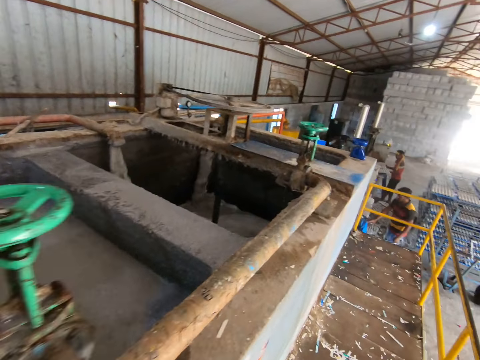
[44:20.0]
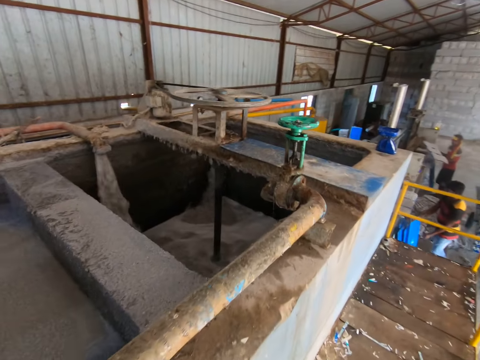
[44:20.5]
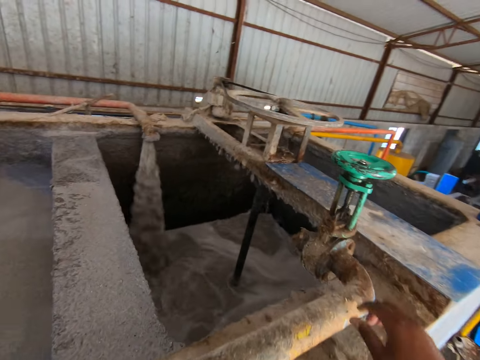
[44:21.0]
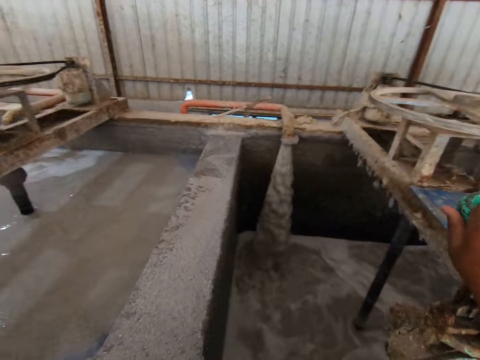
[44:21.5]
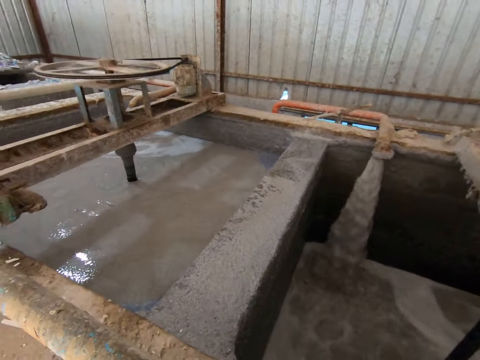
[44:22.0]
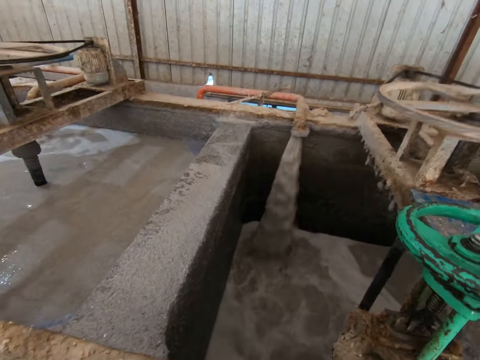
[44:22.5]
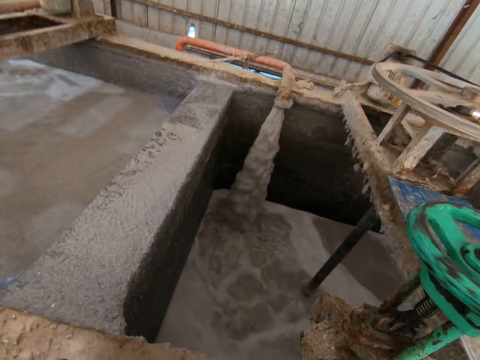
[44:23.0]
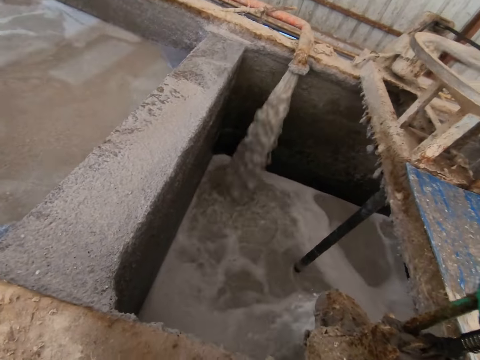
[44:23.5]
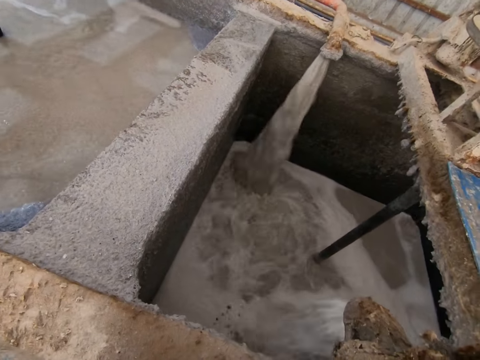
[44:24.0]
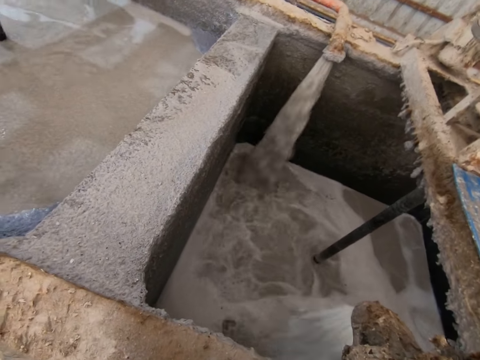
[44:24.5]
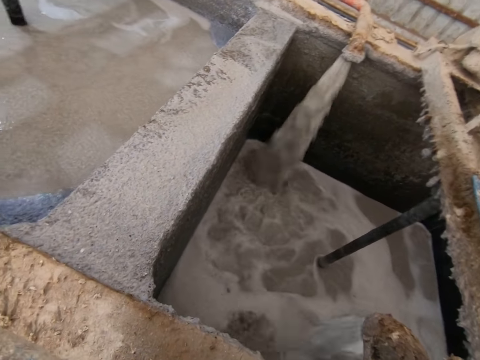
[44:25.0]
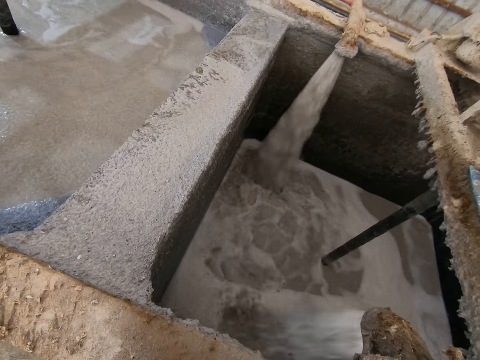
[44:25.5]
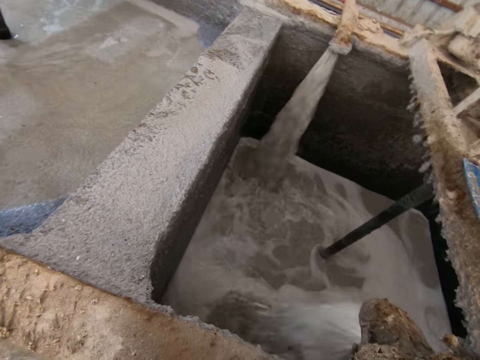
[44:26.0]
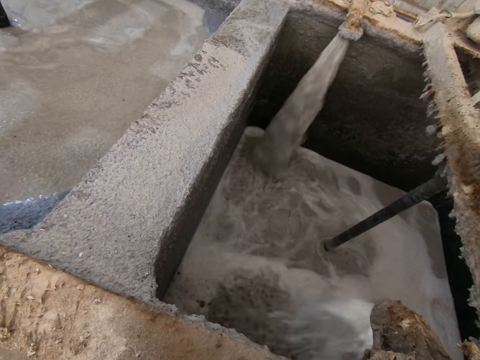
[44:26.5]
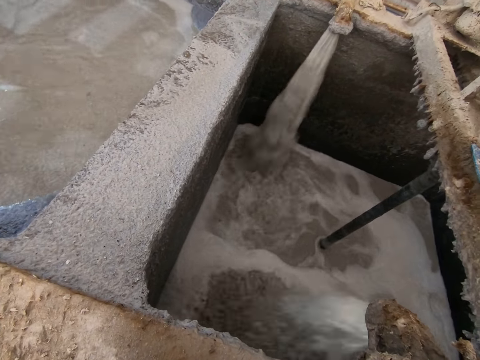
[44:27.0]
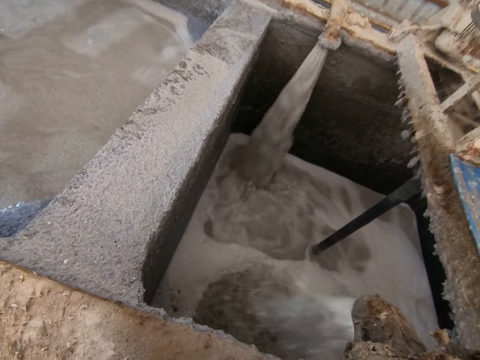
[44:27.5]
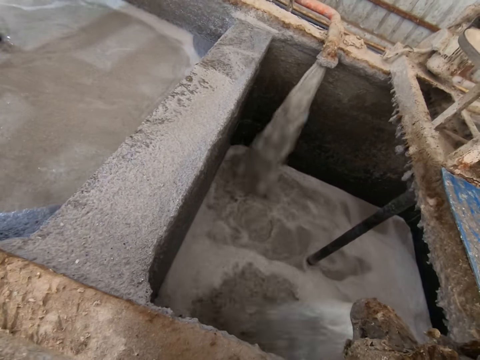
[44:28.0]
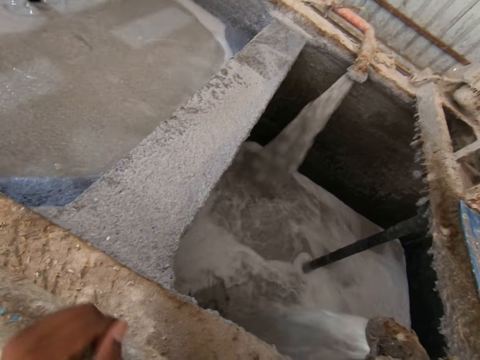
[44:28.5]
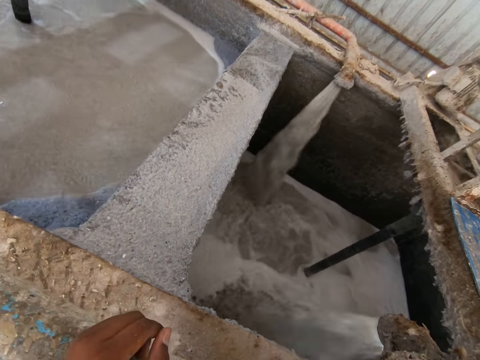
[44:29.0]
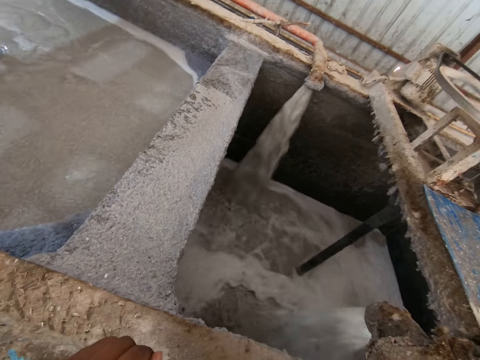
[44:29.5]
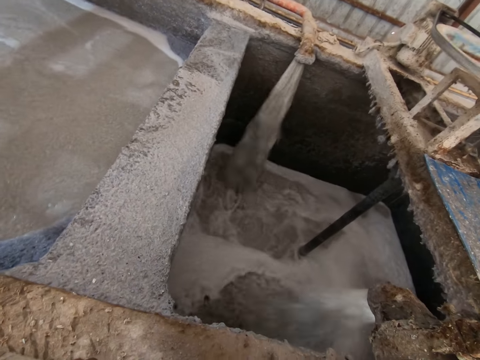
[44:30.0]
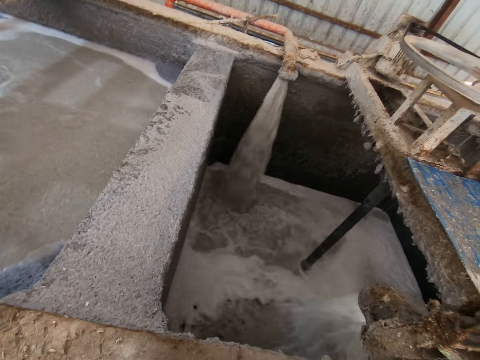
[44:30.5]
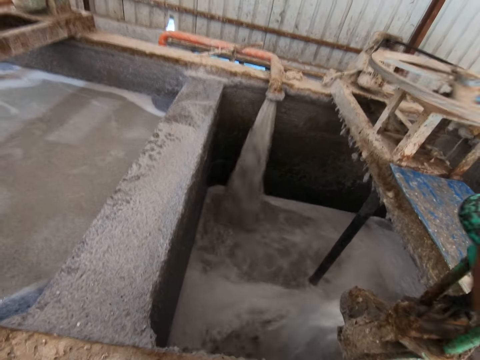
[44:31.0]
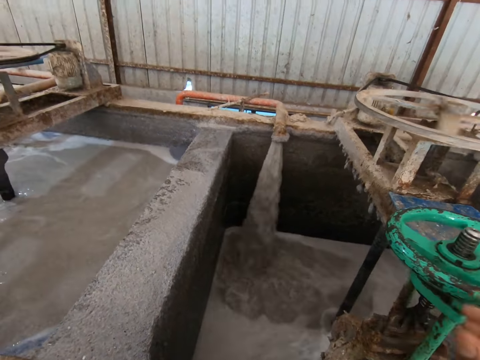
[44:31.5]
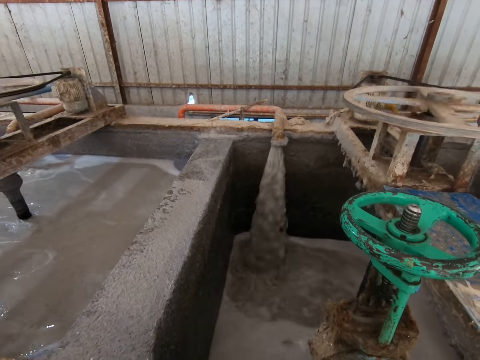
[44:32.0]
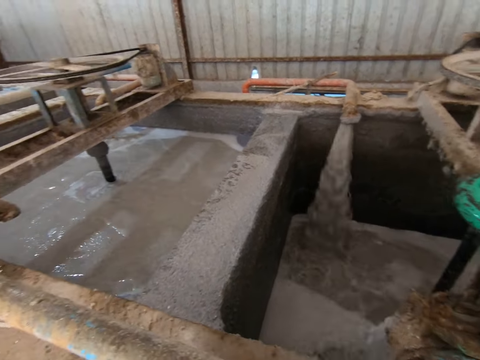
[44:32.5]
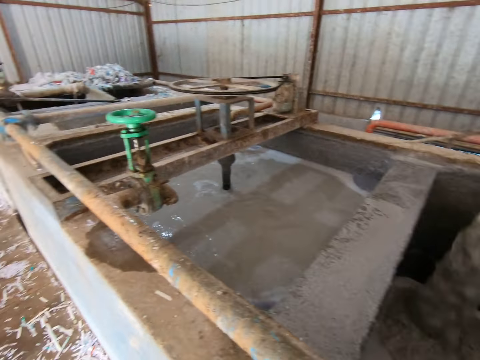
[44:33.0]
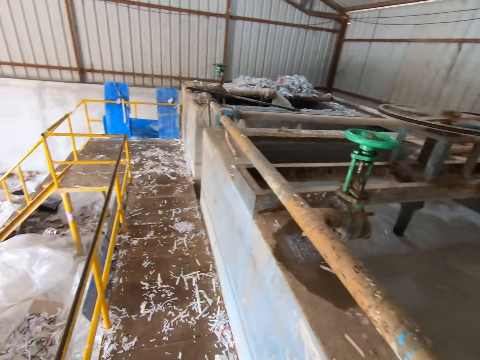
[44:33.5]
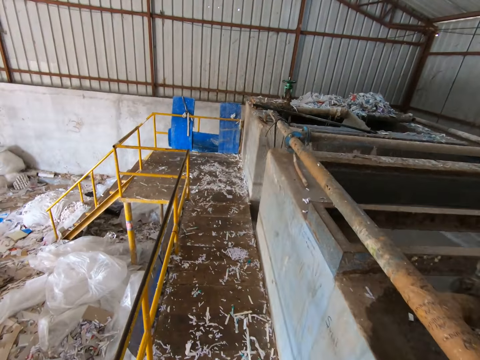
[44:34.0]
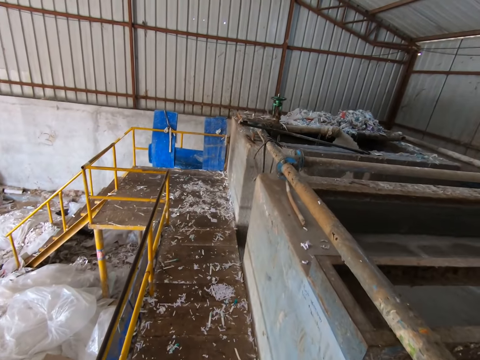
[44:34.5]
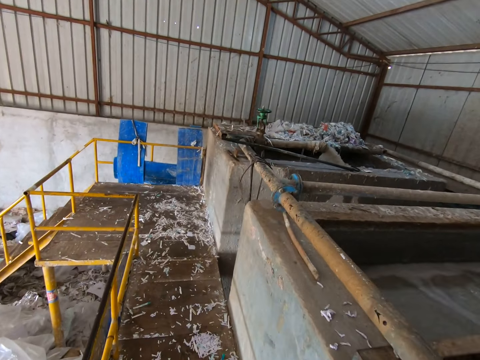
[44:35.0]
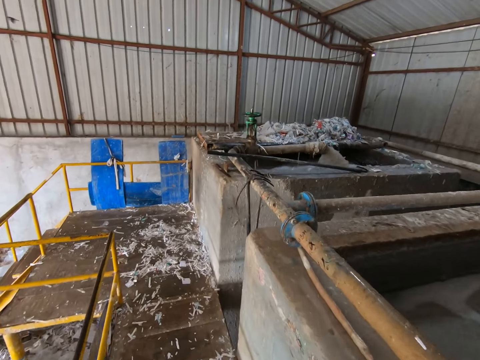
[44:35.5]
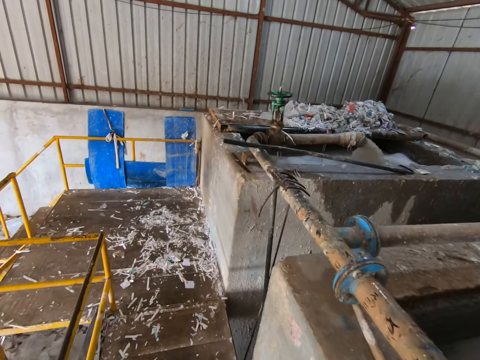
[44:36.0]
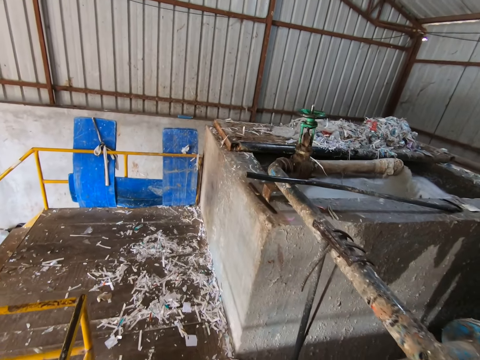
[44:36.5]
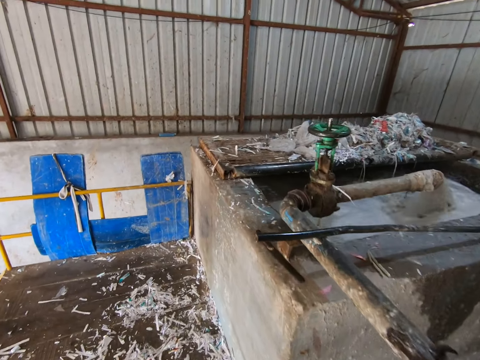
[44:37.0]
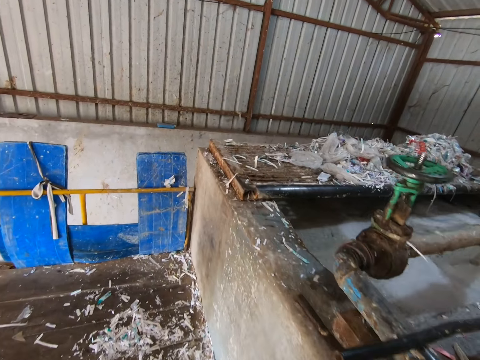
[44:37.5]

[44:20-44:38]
The camera wearer turns the switch with his right hand. He places his left hand on a pipe or tray maker machine. He removes his right hand from the switch. He walks towards the switch, turns around and walks around.

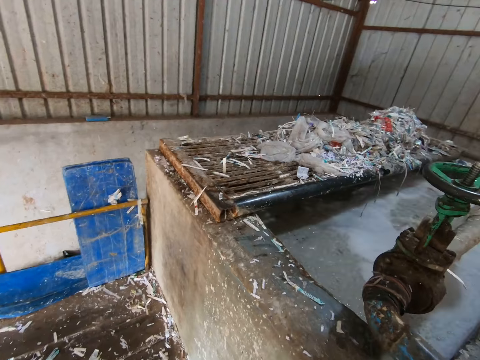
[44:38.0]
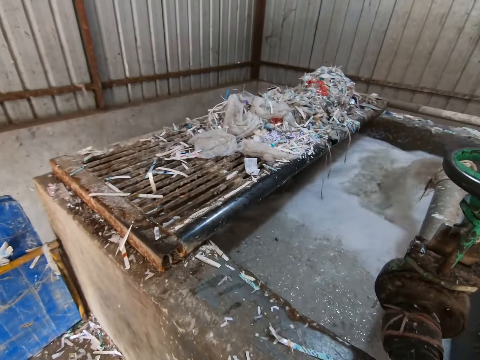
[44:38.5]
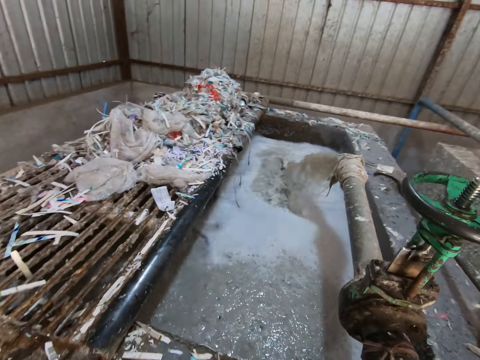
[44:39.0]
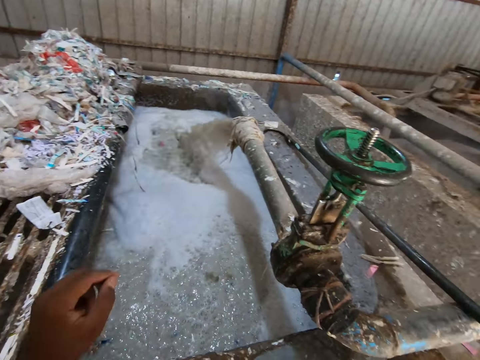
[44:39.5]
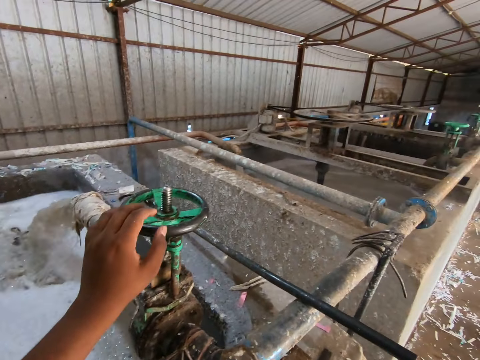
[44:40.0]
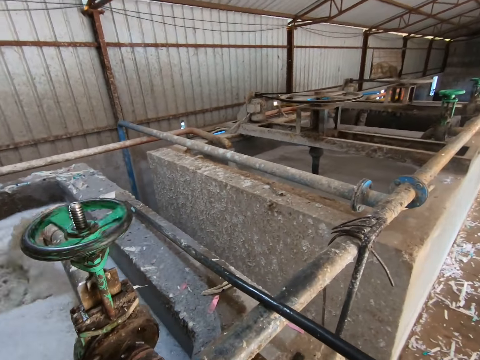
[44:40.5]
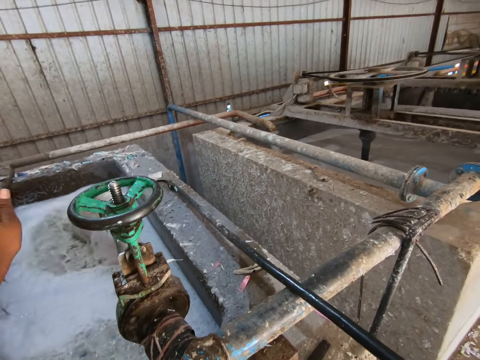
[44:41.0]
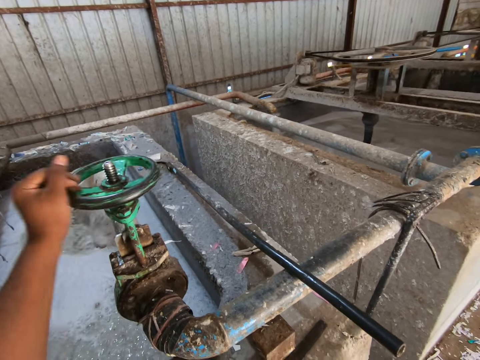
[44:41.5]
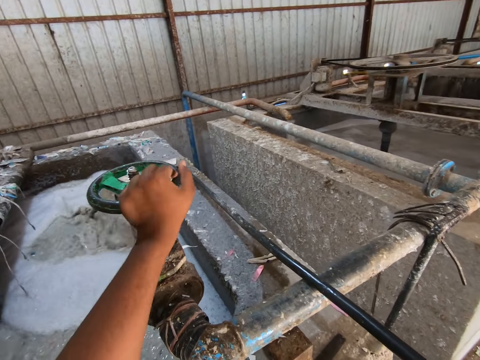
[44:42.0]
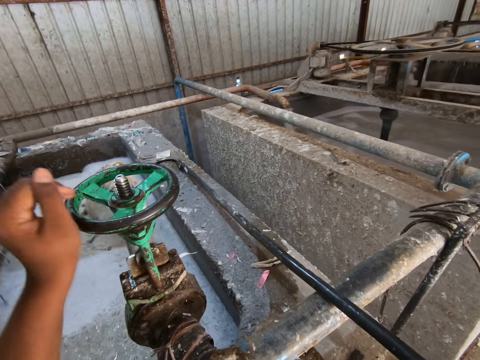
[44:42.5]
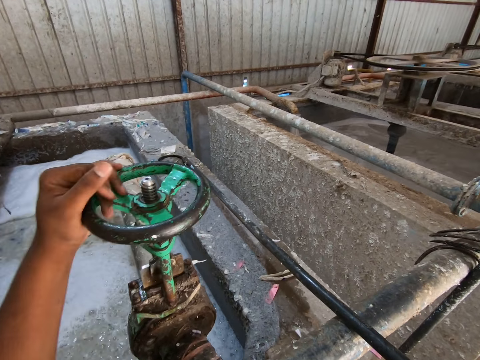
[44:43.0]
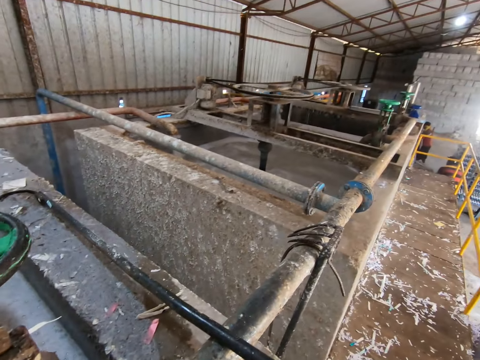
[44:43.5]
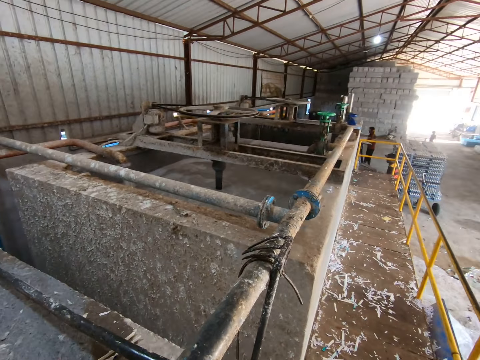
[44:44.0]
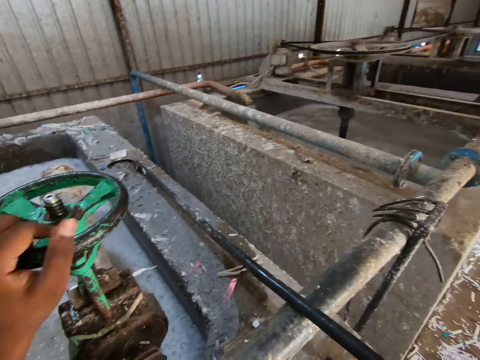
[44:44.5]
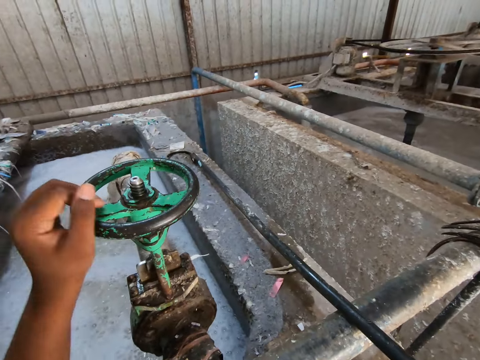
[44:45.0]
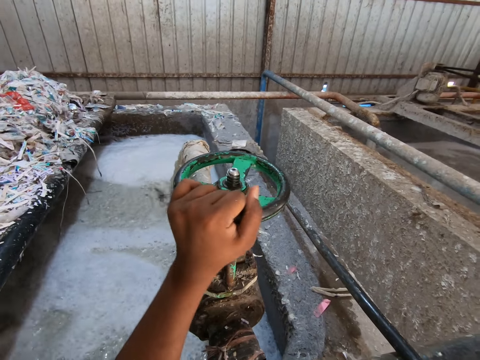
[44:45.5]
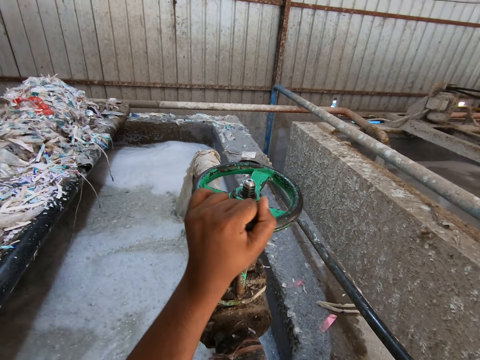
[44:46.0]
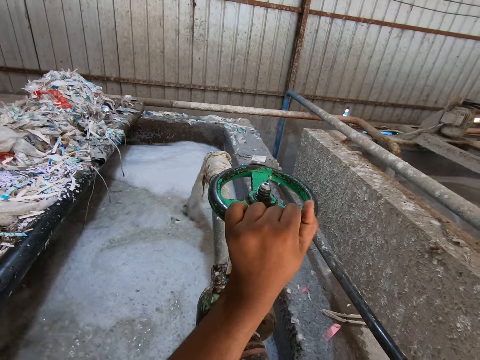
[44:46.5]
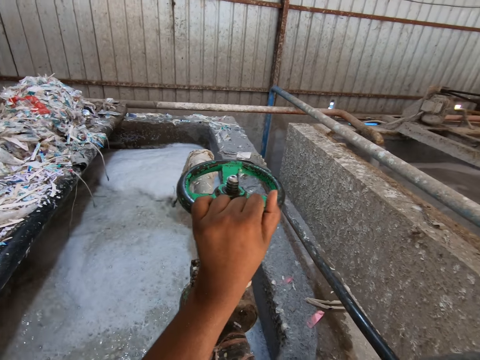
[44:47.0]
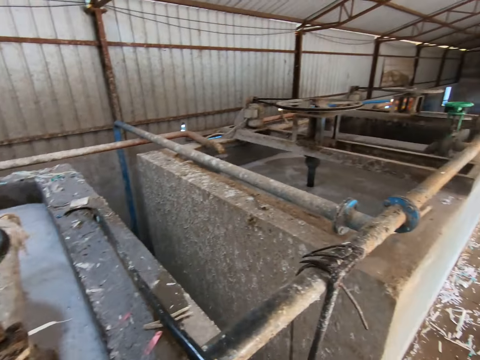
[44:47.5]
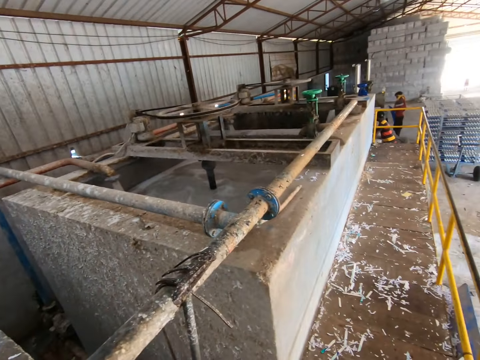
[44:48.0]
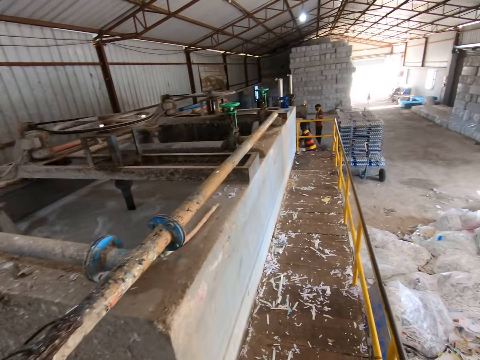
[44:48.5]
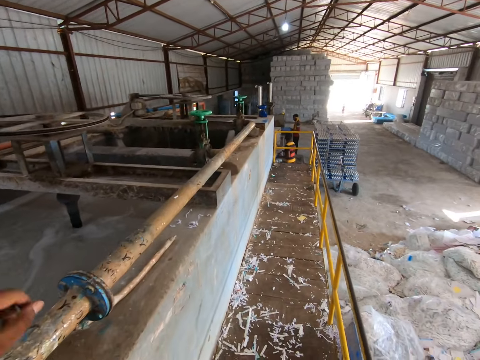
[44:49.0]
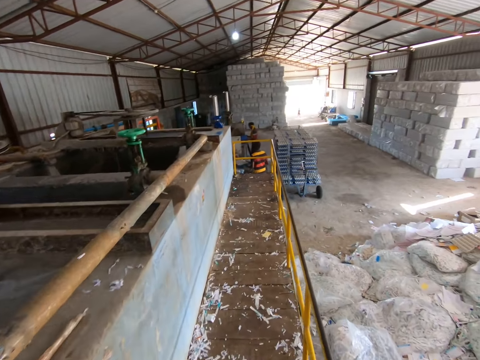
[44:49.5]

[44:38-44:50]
The camera wearer turns the switch or tap controller with his left hand. He looks around. He spins the tap controller with his left hand. He looks around. He walks towards the switch and walks around.
